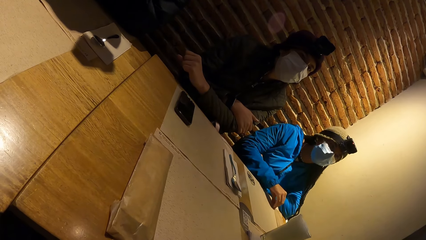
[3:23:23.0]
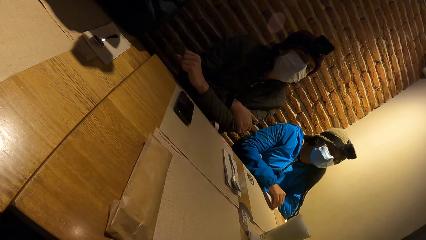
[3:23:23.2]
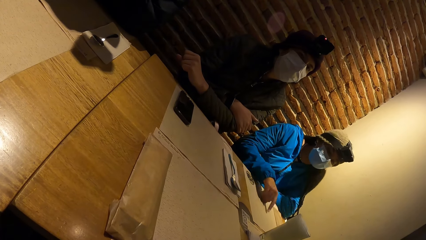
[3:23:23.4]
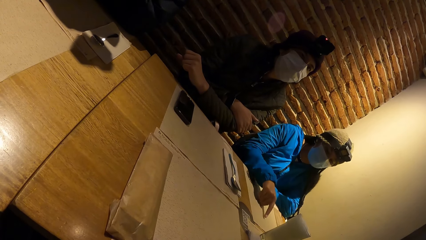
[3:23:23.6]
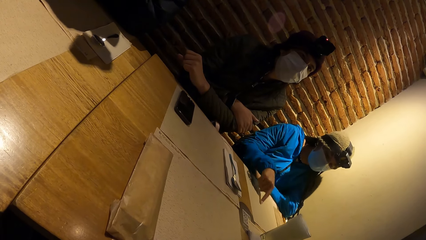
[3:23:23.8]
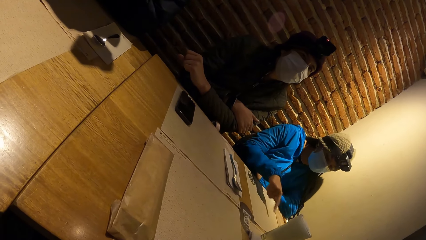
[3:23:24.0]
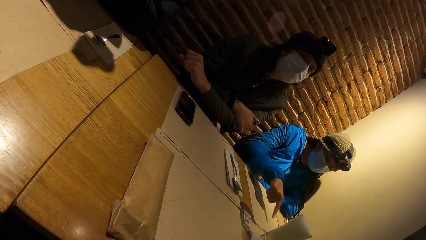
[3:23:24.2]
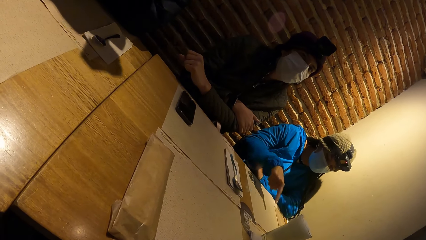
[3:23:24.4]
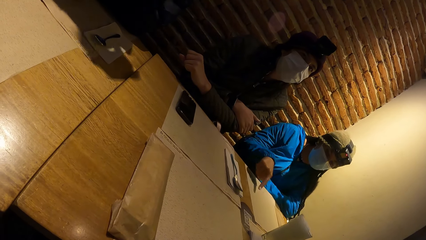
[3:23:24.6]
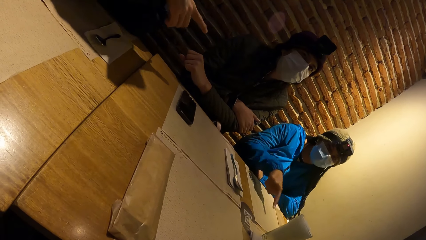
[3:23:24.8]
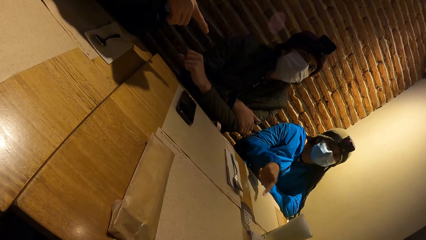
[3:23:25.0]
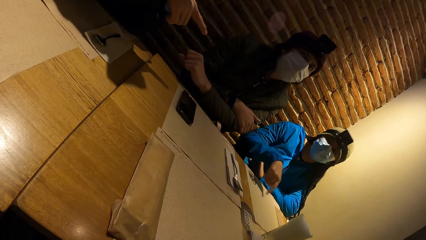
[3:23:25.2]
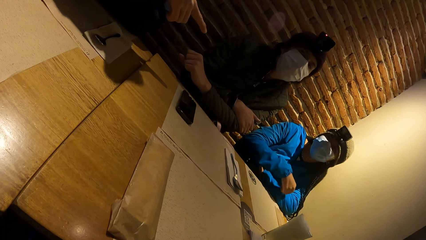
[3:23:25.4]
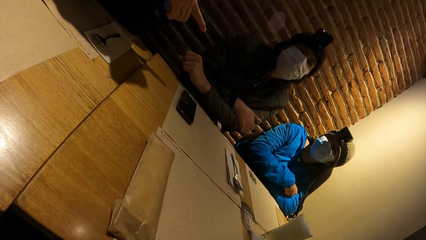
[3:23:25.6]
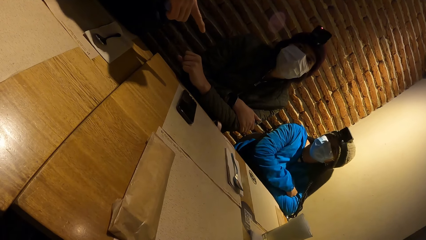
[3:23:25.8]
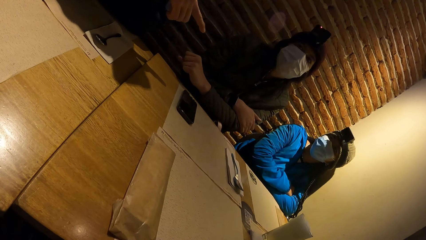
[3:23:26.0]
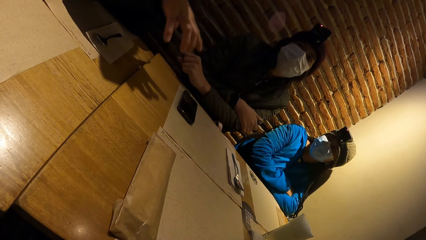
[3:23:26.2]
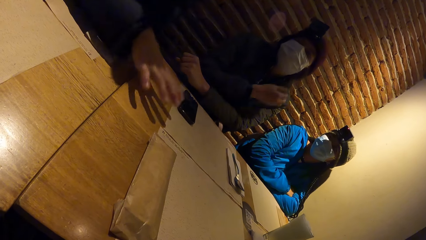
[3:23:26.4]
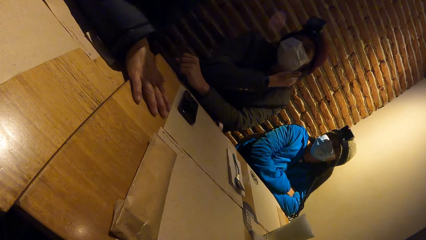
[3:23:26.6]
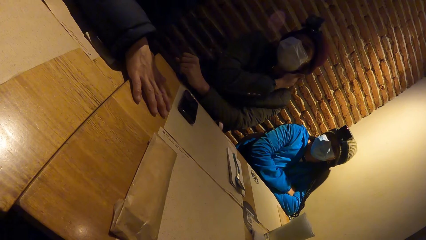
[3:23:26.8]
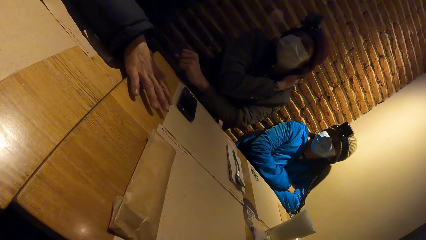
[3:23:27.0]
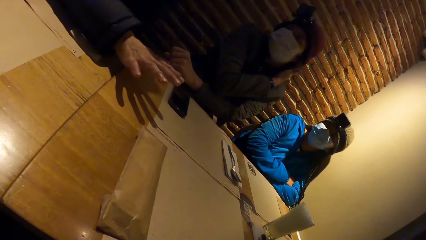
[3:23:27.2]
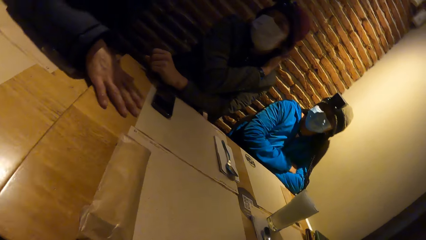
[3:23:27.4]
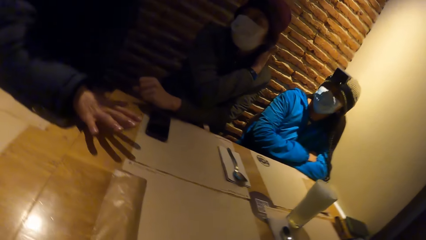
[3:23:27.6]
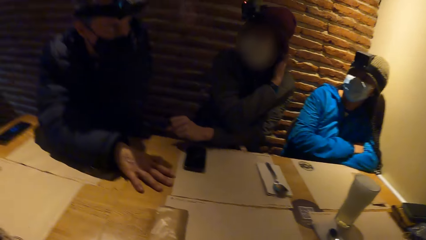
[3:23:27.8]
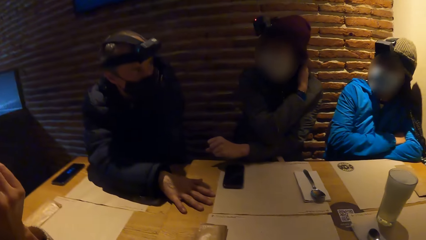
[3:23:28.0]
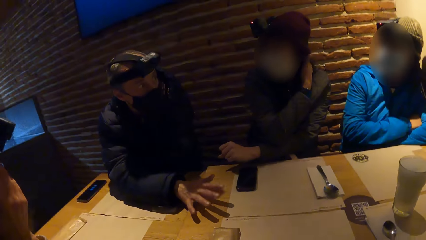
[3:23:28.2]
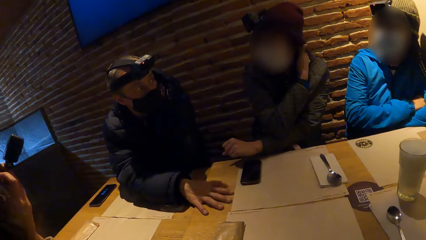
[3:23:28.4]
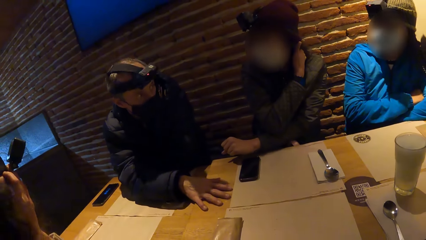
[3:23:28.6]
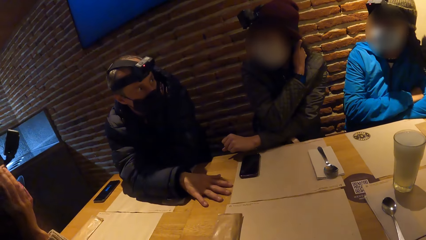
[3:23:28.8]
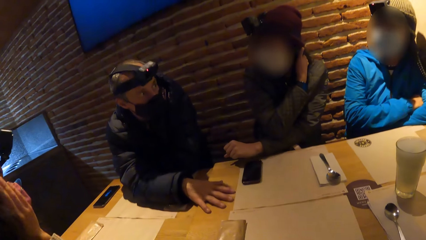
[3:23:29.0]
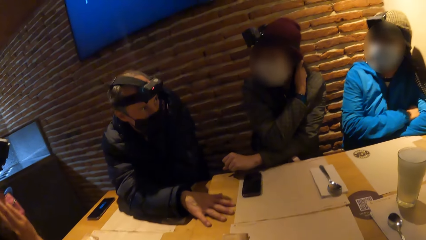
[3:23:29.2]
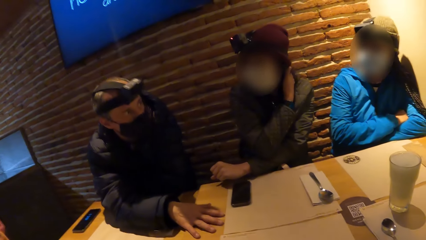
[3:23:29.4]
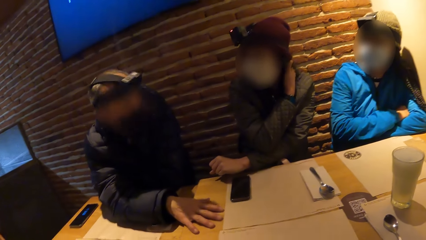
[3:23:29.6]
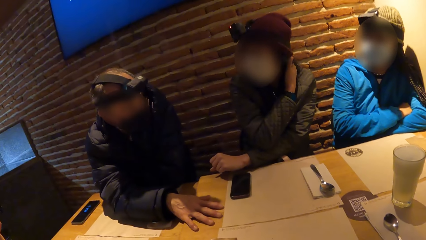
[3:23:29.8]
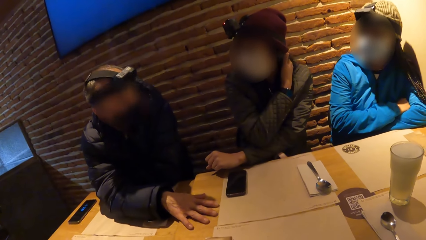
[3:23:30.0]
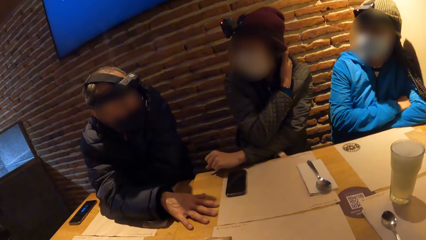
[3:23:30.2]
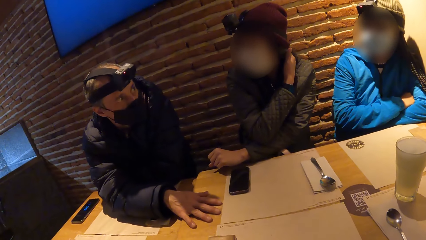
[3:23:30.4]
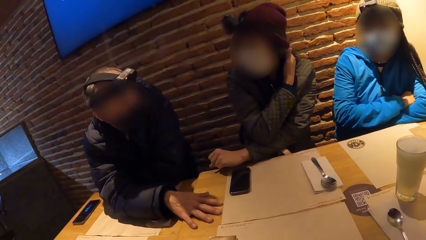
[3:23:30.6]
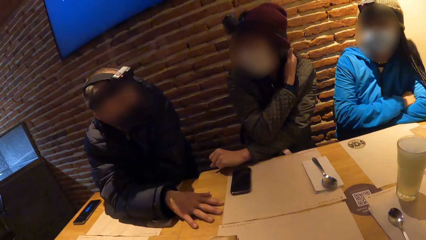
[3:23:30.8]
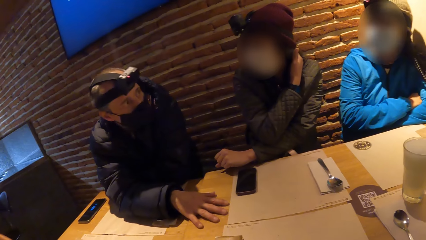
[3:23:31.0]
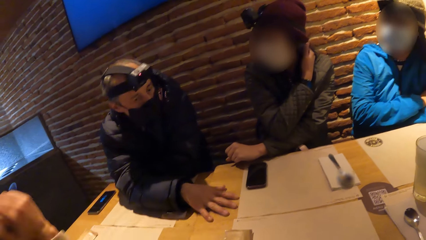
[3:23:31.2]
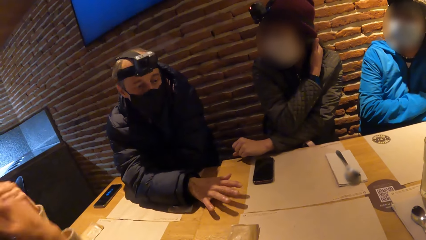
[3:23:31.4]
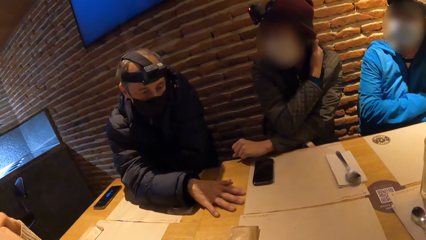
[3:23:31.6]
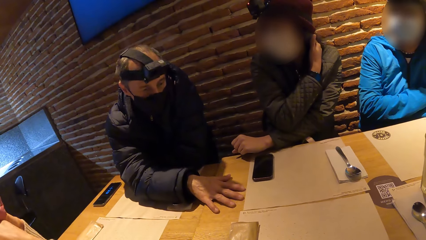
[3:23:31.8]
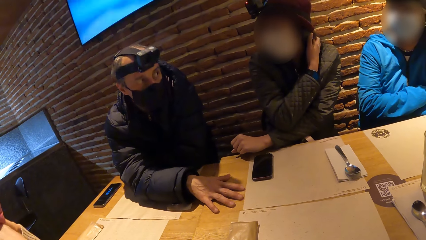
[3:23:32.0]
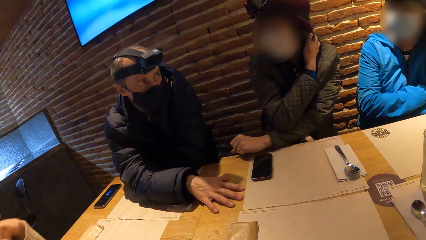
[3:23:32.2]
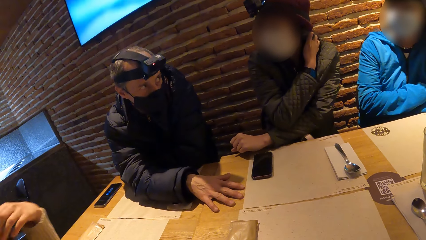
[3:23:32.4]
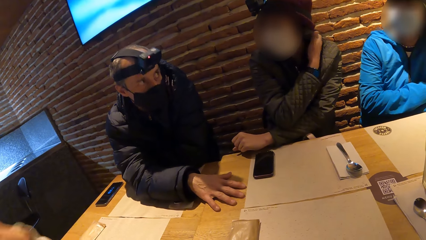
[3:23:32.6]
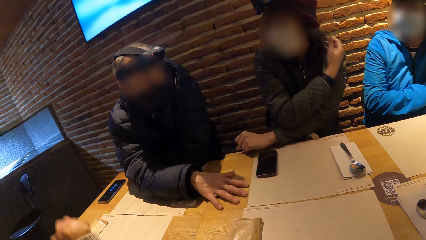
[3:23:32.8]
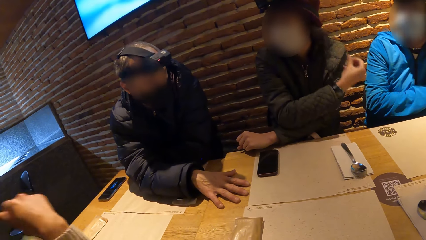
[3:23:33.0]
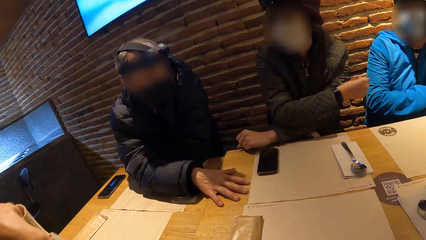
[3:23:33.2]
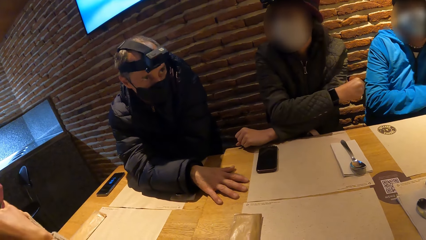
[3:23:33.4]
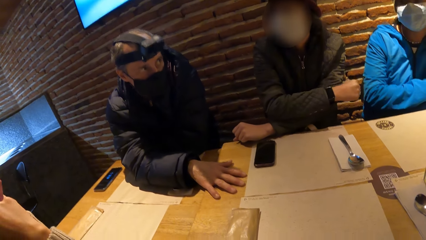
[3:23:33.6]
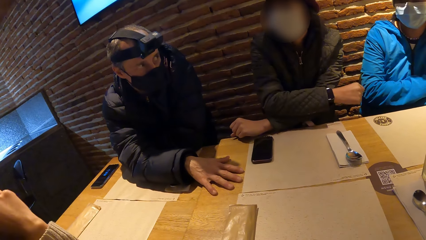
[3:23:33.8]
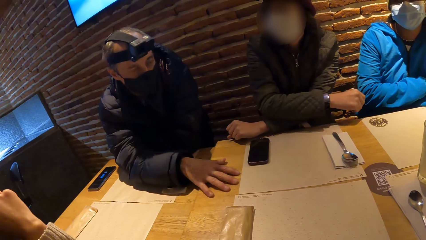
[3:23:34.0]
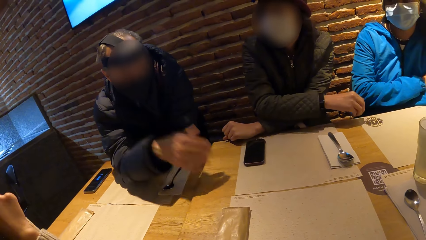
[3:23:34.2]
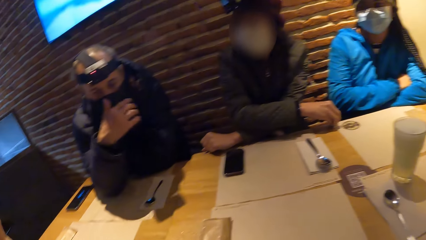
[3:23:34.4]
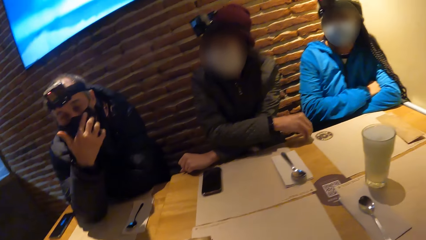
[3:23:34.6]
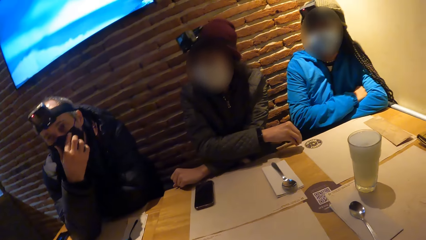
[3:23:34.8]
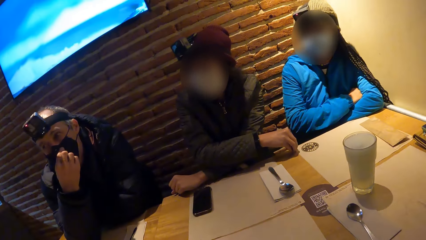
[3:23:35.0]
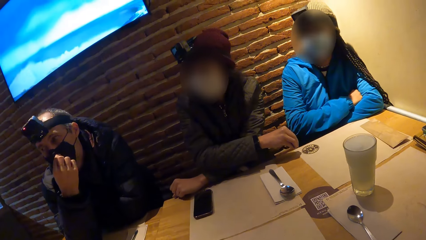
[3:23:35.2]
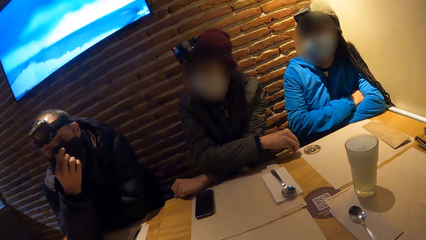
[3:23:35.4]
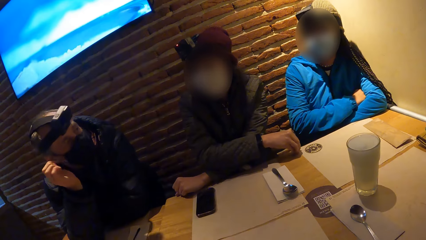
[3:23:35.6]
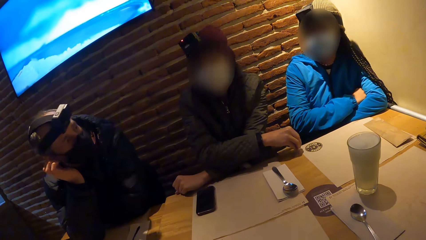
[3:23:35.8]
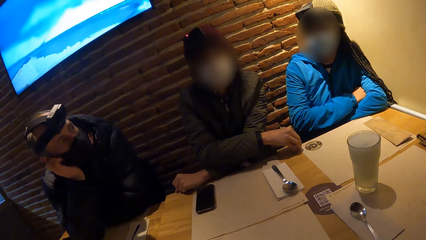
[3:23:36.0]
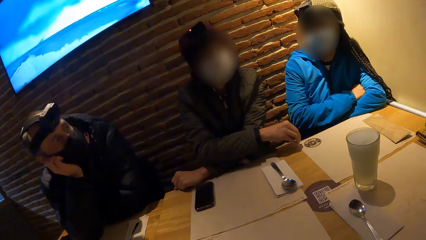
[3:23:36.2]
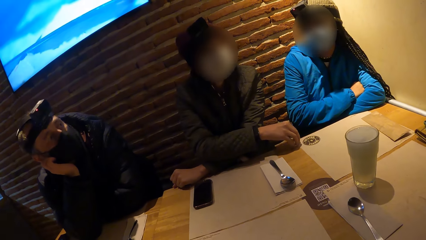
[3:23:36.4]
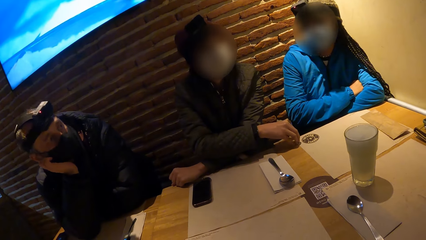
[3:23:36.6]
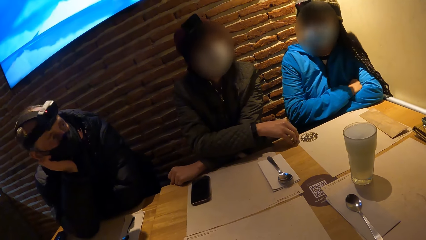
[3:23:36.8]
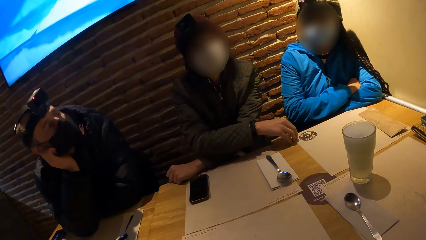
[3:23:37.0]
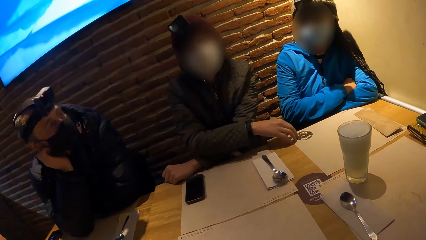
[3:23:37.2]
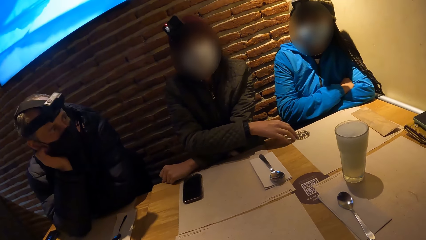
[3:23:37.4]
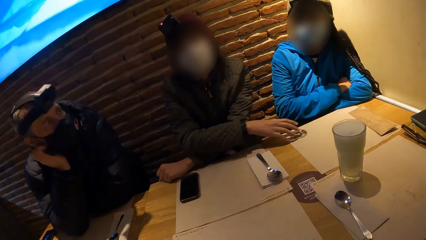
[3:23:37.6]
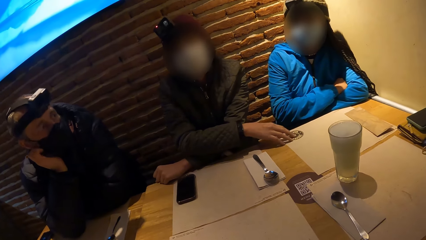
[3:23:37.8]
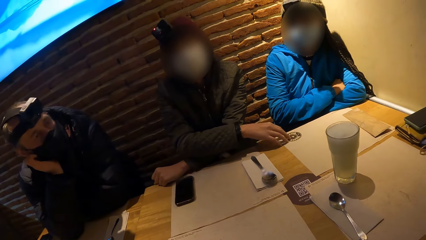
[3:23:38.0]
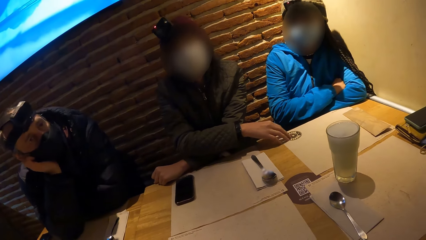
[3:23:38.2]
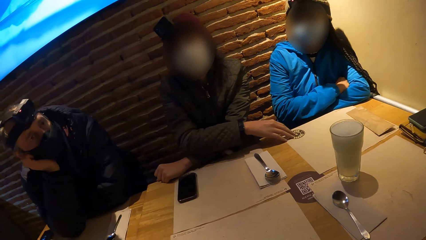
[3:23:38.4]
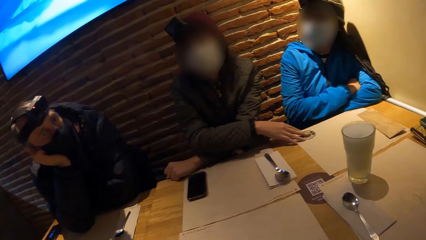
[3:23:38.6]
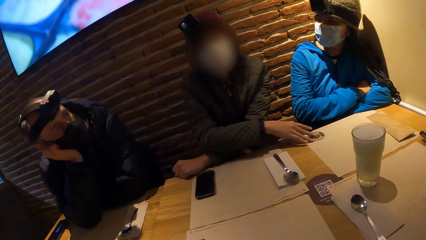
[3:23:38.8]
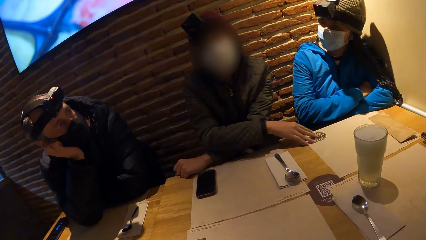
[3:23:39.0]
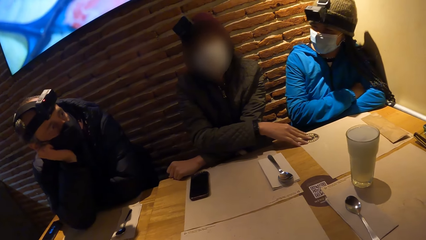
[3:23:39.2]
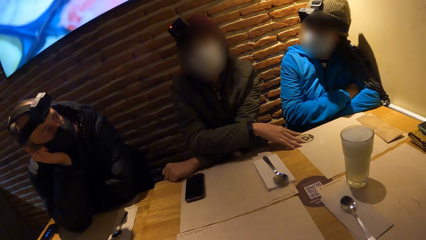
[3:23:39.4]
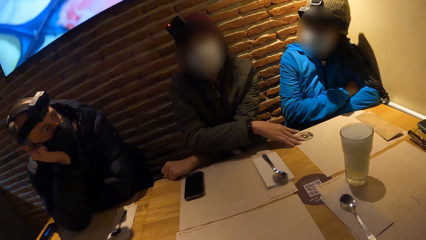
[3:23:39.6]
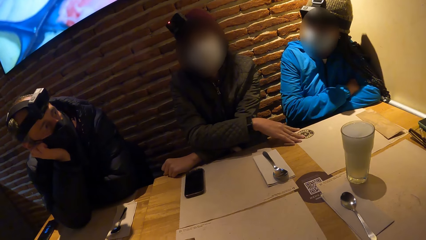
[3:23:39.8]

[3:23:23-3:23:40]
The man points his right finger at the woman. The man engages with the group. The man hits the table with his right hand. Another woman hits the table with her right hand.
